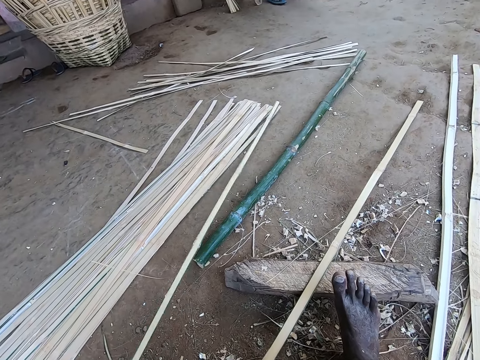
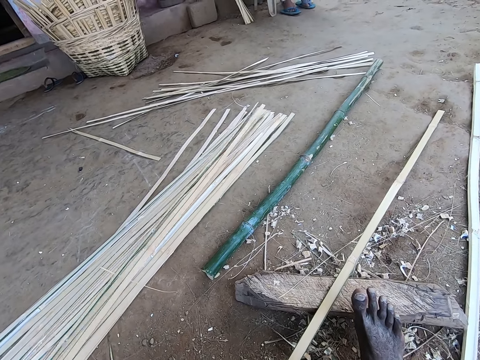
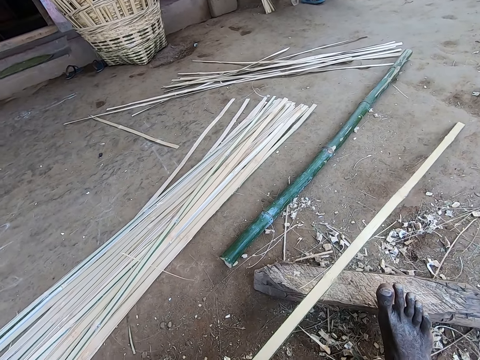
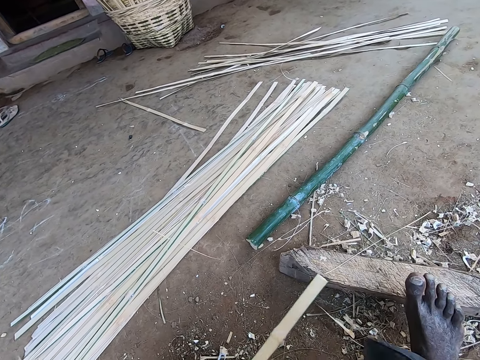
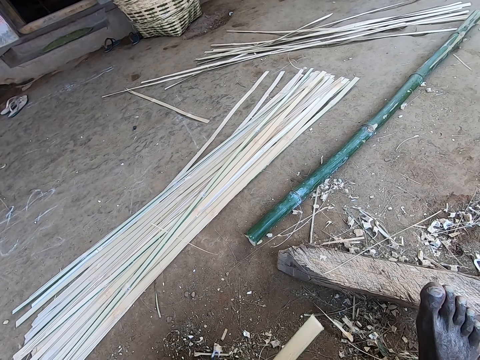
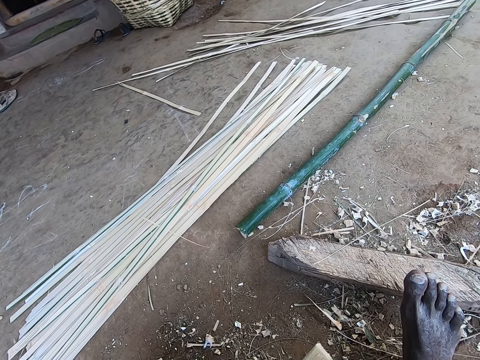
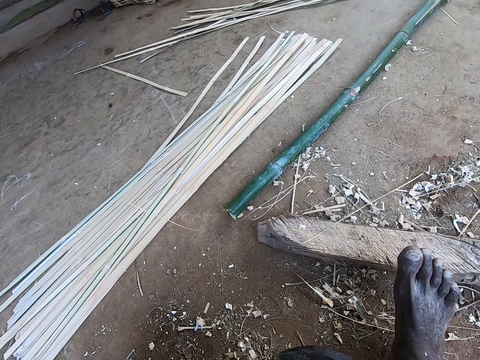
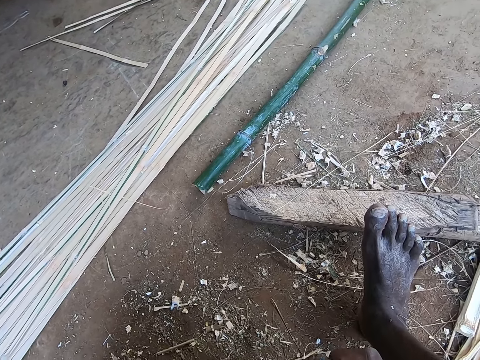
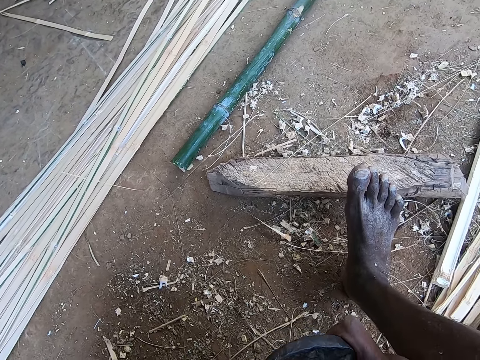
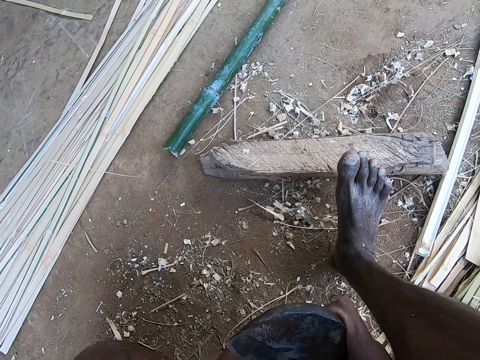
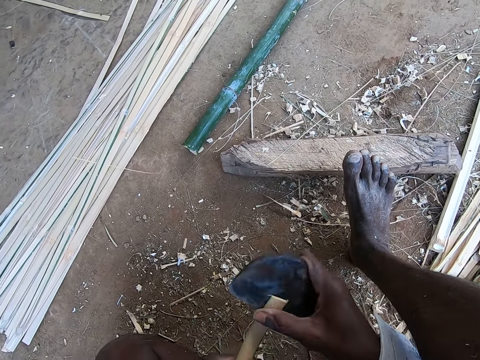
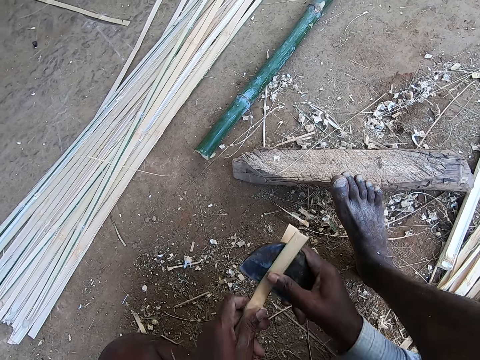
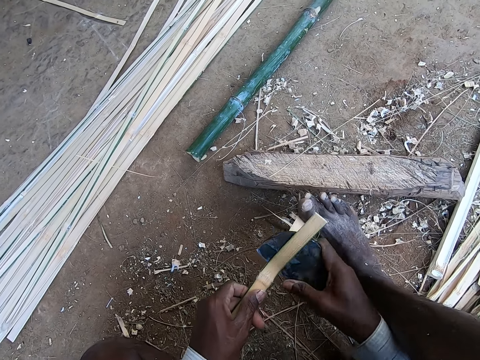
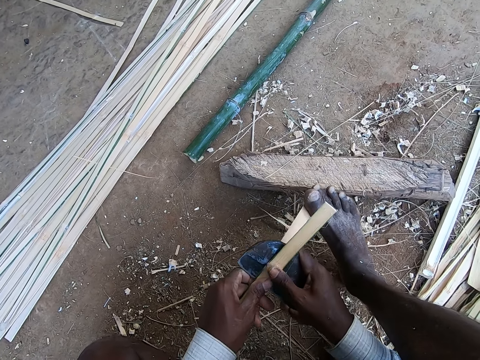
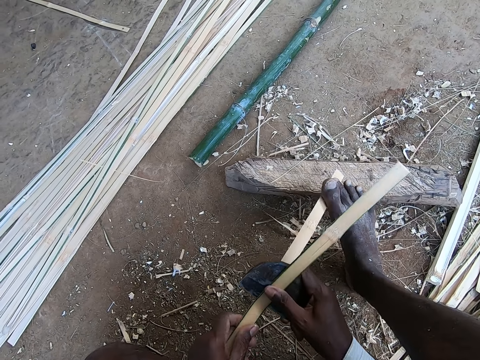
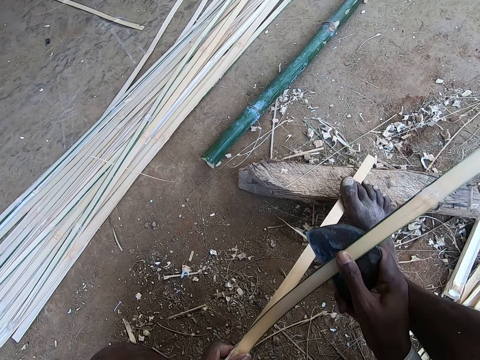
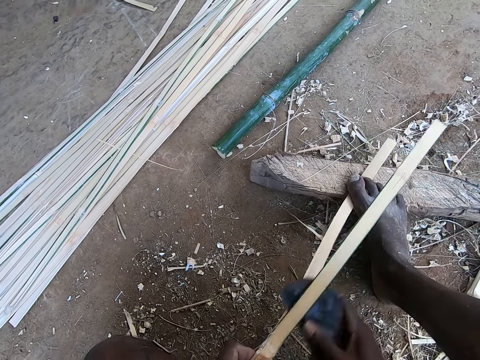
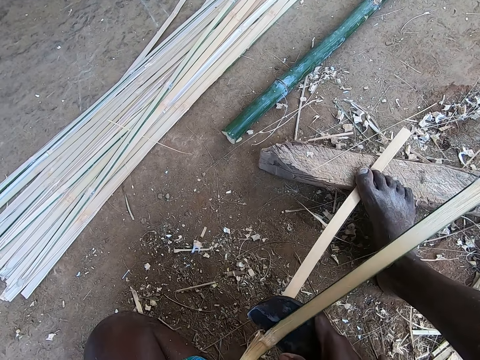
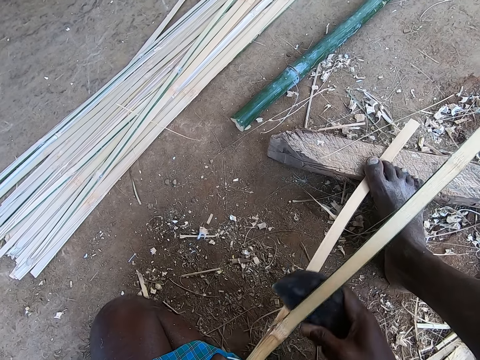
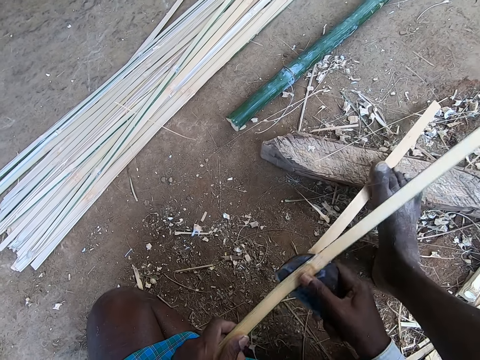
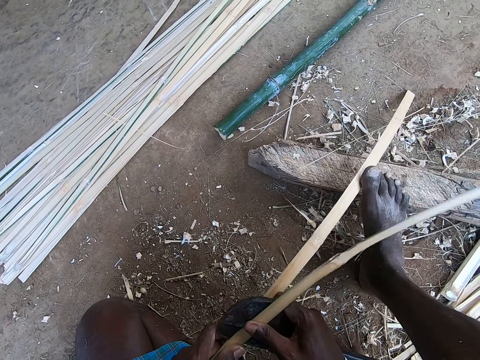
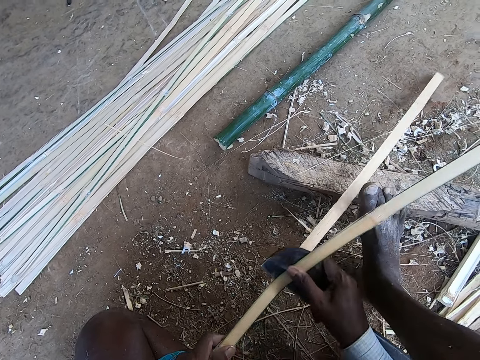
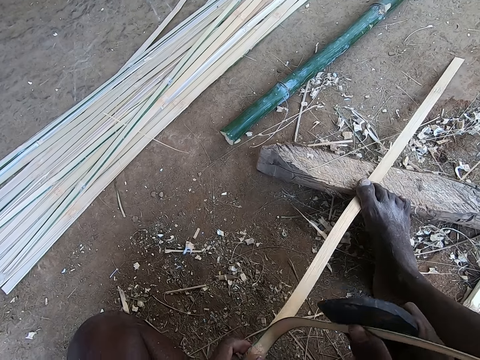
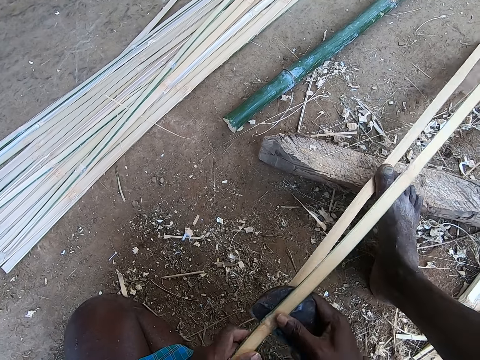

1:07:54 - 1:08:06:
The camera wearer picks up the bamboo cane on the floor with his left hand. He pulls the bamboo cane. He interacts with a man. He strips the bamboo cane with the knife in his right hand. He chops the bamboo with an axe. He holds the bamboo cane against the log of wood with his right leg.

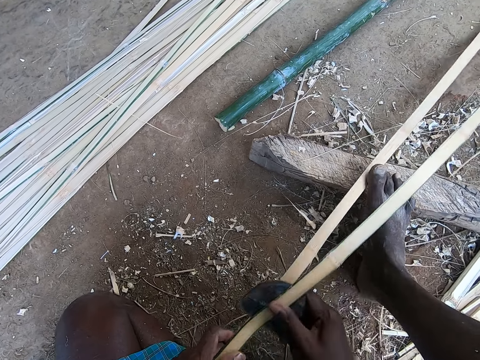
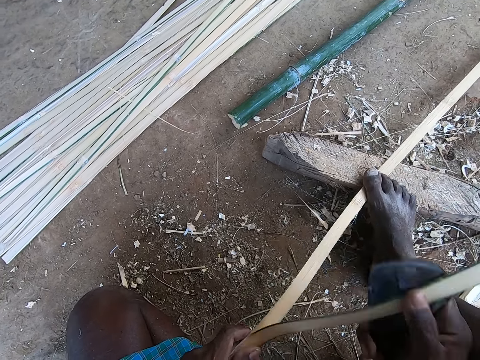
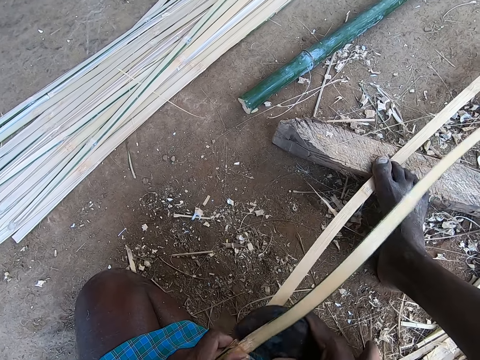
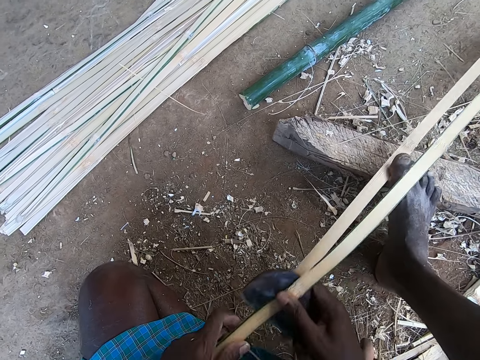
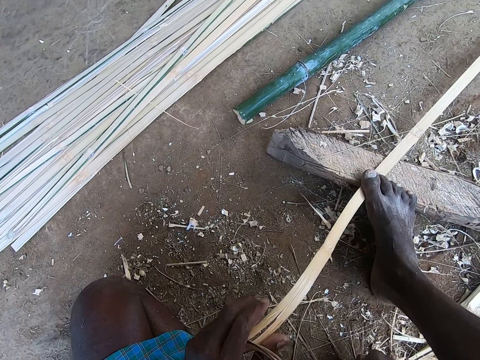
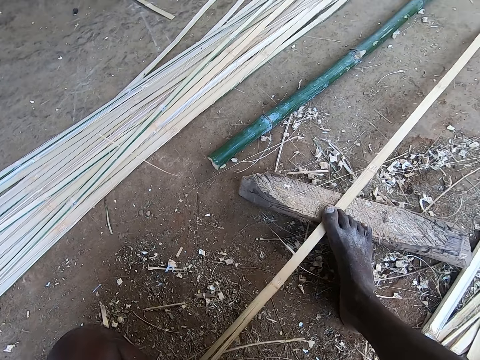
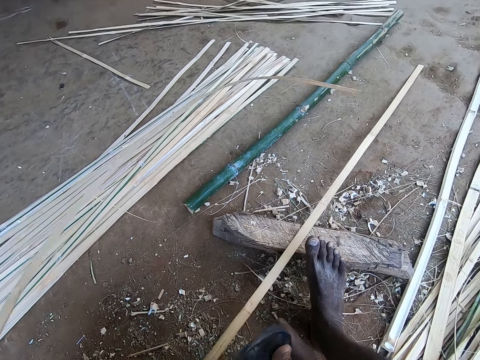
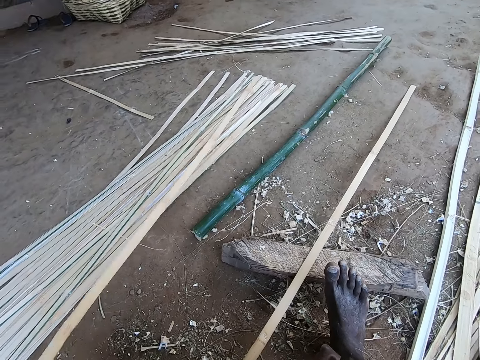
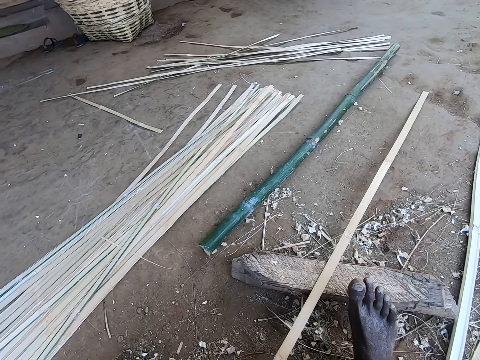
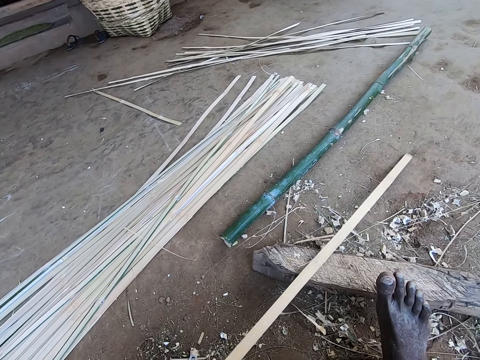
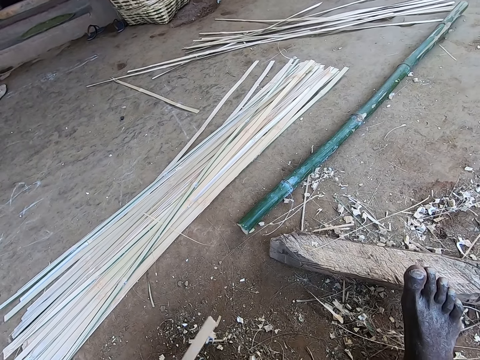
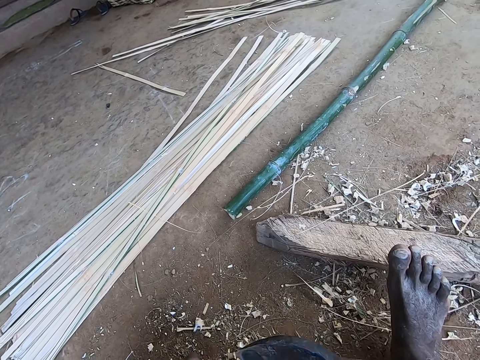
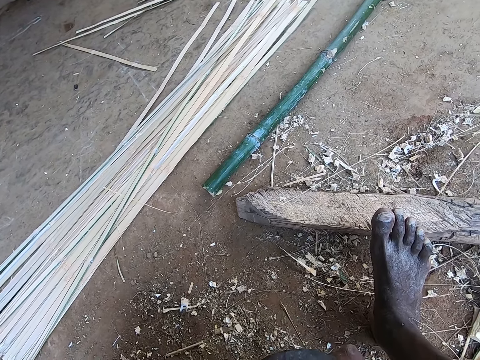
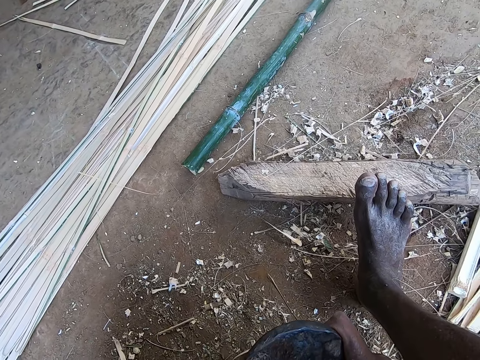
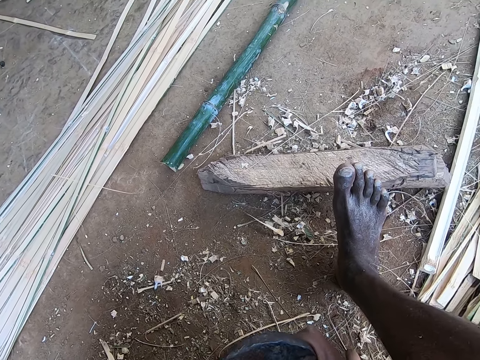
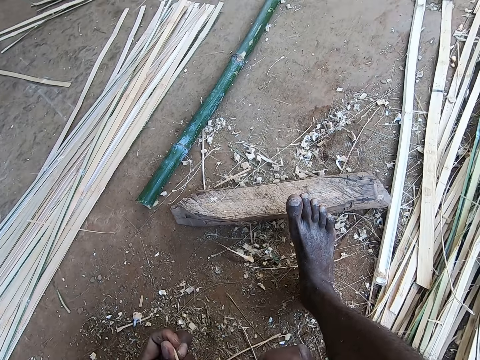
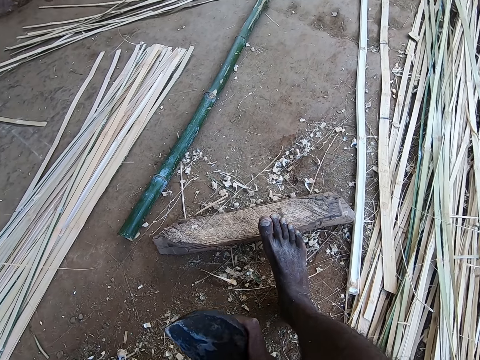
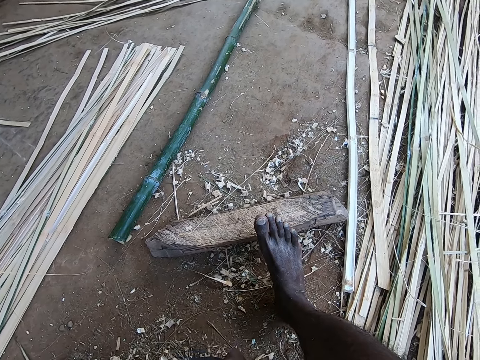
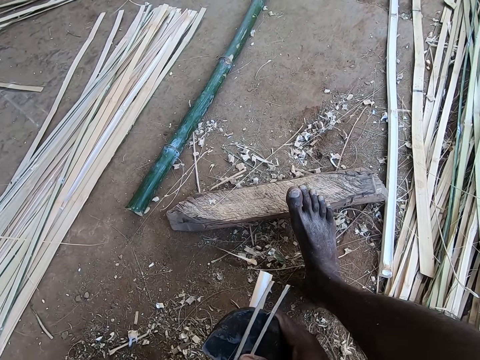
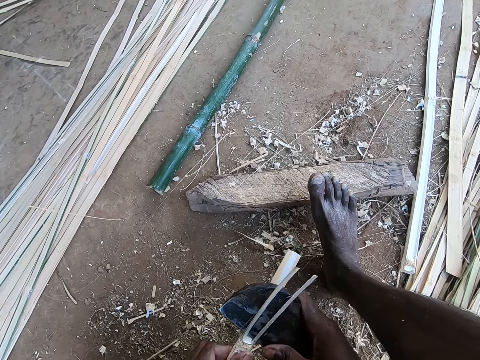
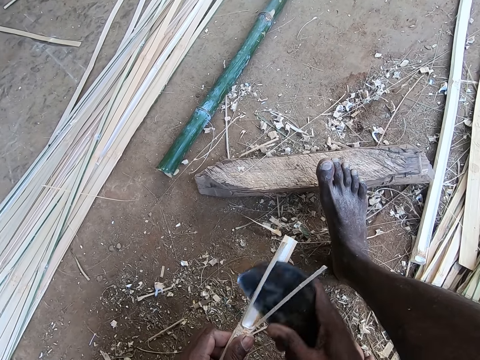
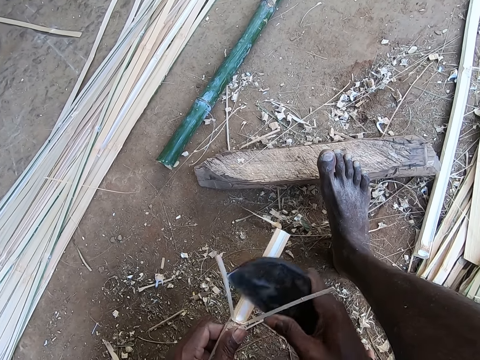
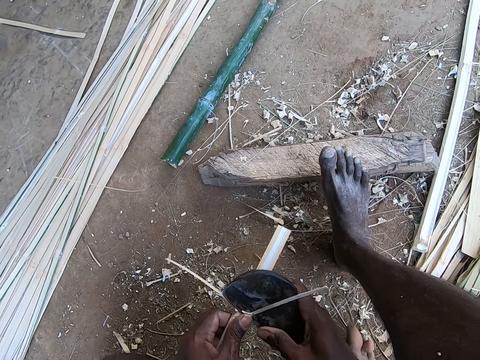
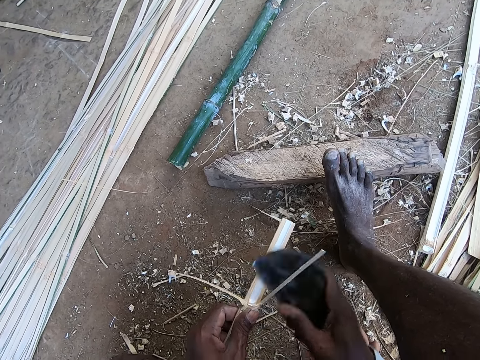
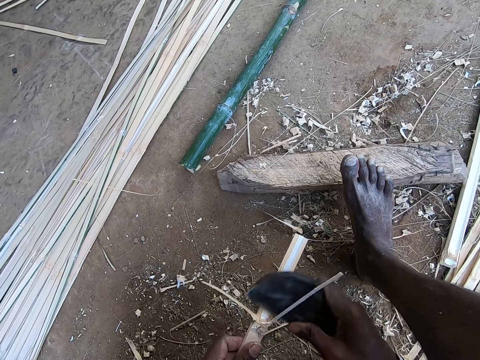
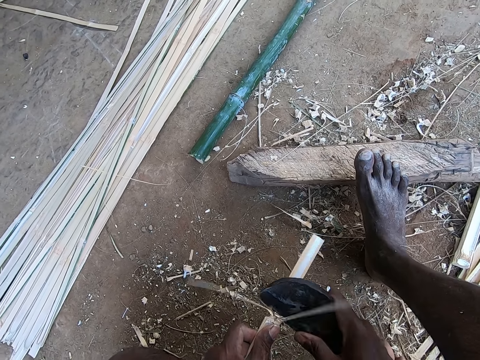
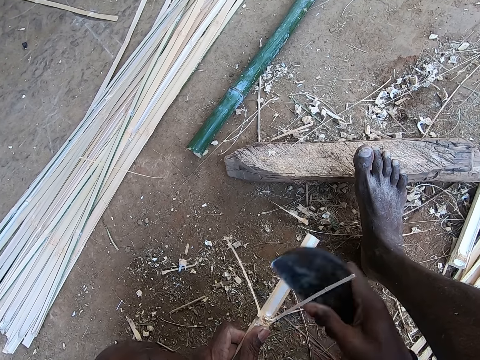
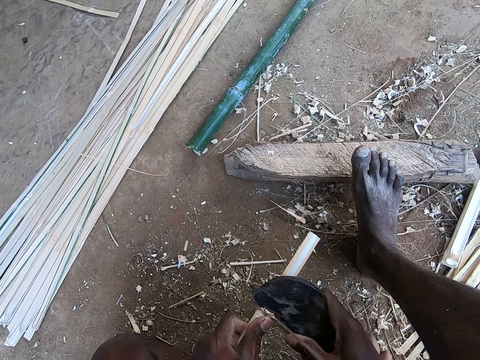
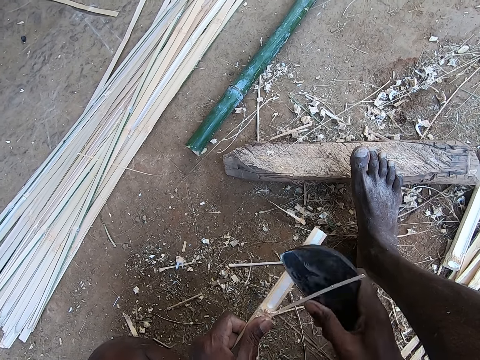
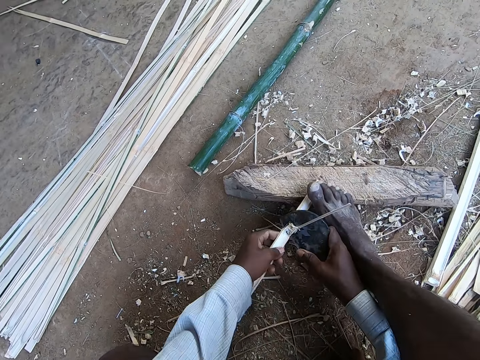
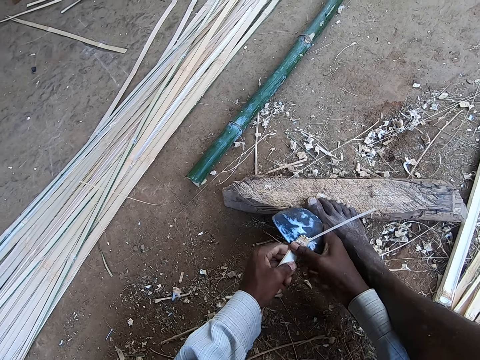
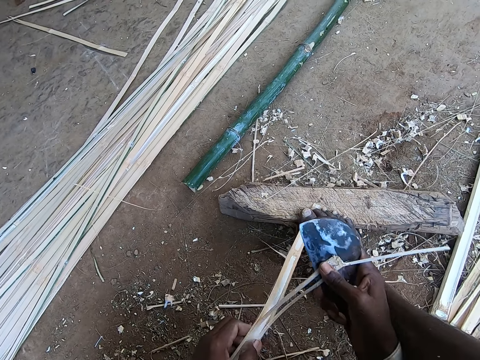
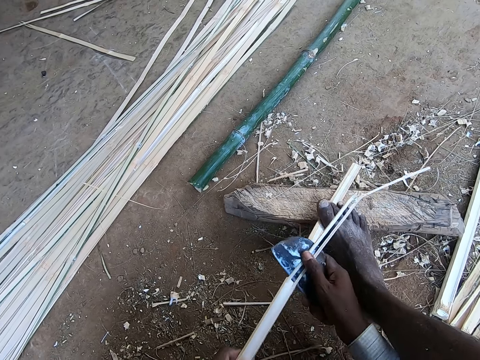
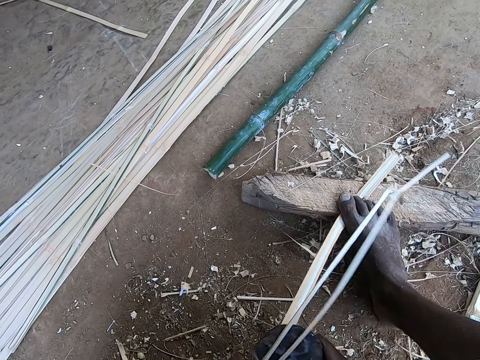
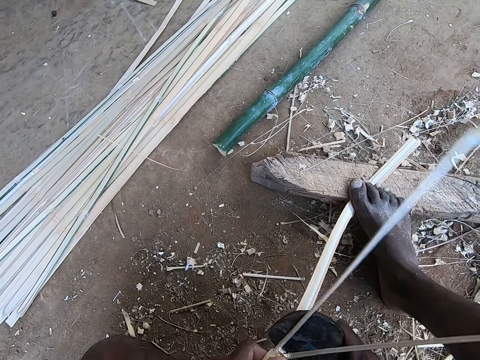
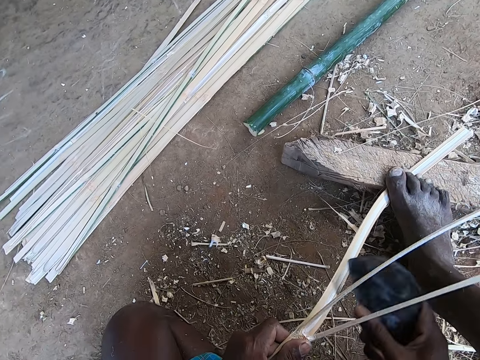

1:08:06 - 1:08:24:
The camera wearer moves the bamboo cane on the floor with his left hand. He drops the bamboo cane on the bamboo canes on the floor with his left hand. He picks the bamboo cane from the floor with his left hand. He pulls the bamboo backwards. He strips the bamboo cane with the knife in his right hand. He chops the bamboo with an axe. He holds the bamboo cane against the log of wood with his right leg.
